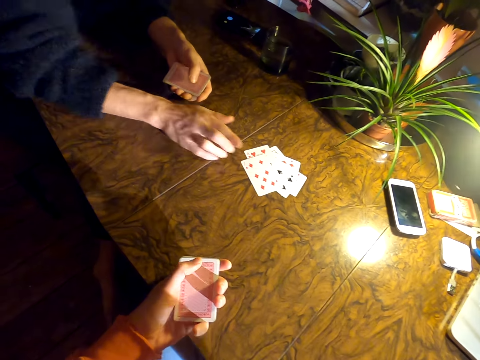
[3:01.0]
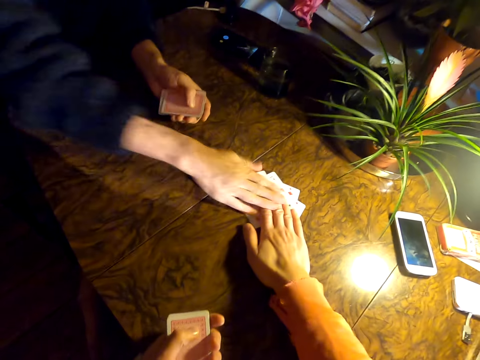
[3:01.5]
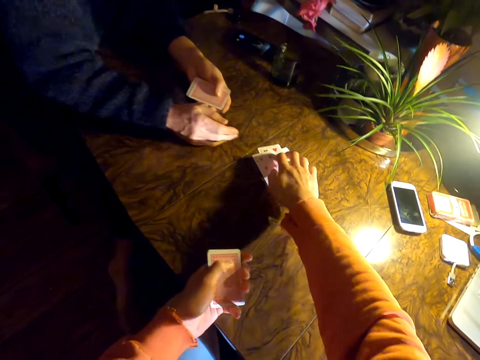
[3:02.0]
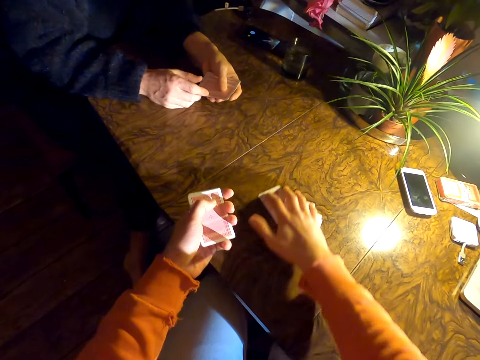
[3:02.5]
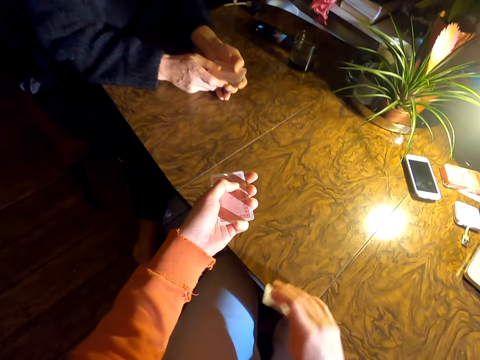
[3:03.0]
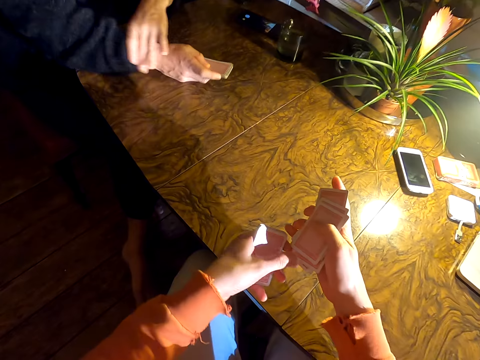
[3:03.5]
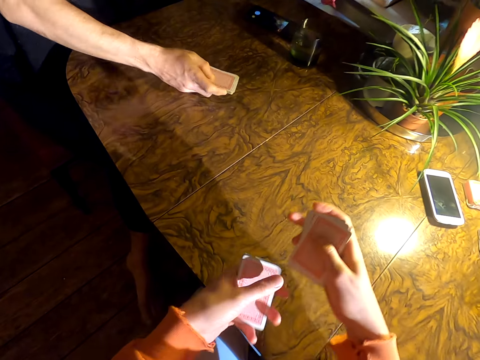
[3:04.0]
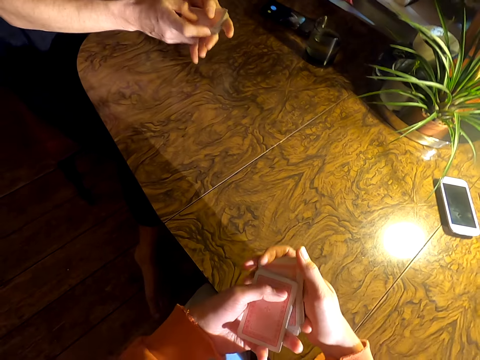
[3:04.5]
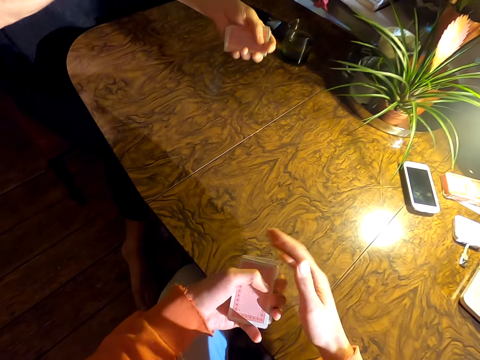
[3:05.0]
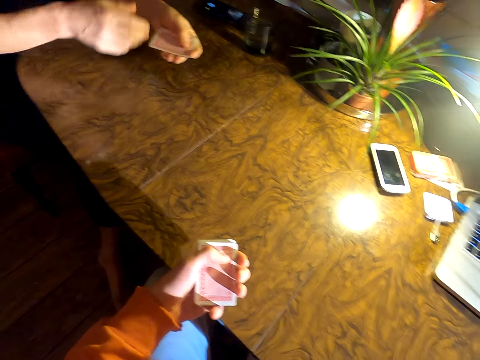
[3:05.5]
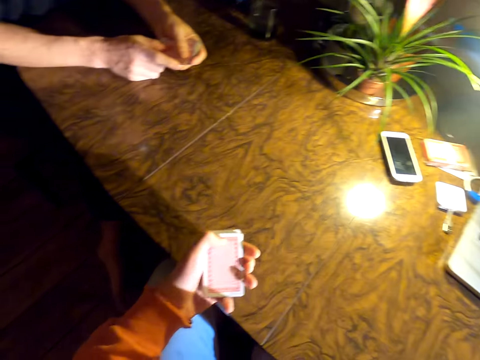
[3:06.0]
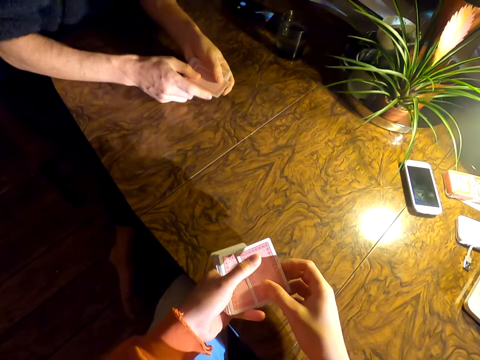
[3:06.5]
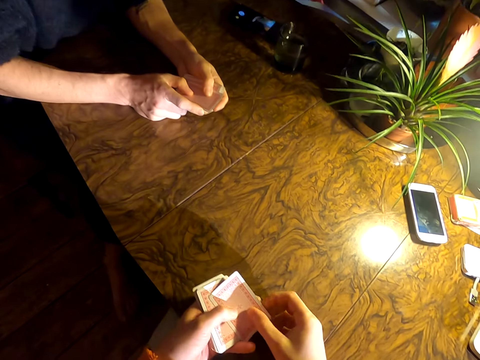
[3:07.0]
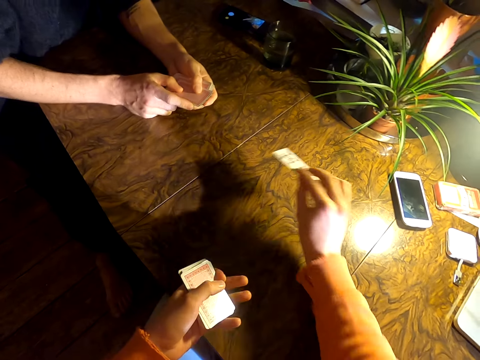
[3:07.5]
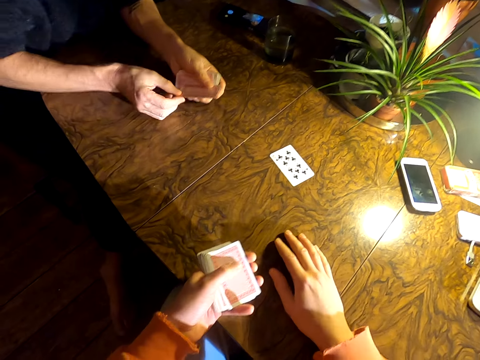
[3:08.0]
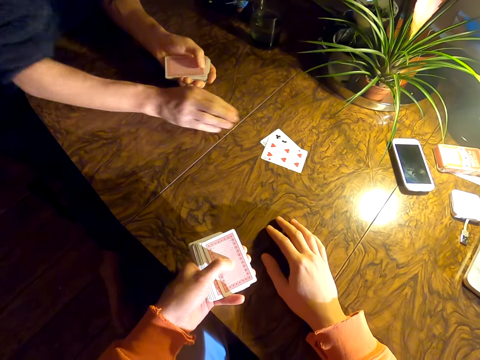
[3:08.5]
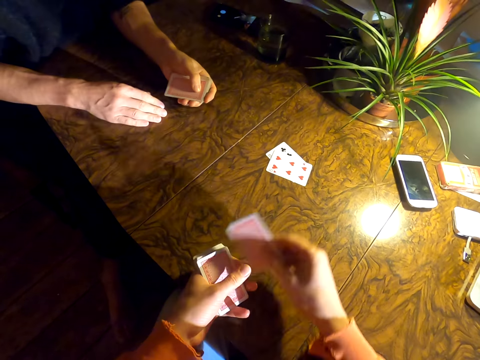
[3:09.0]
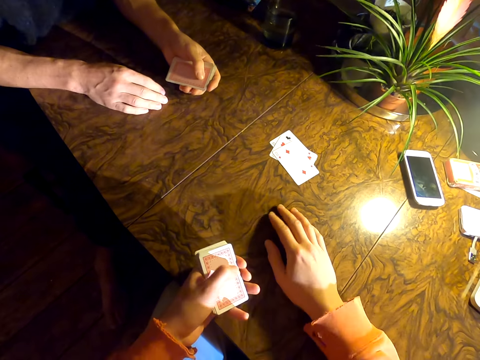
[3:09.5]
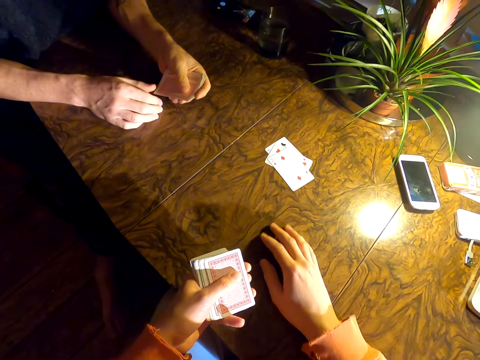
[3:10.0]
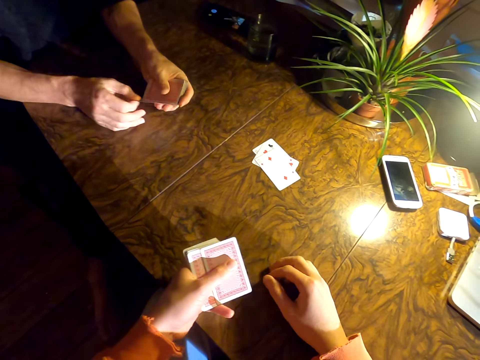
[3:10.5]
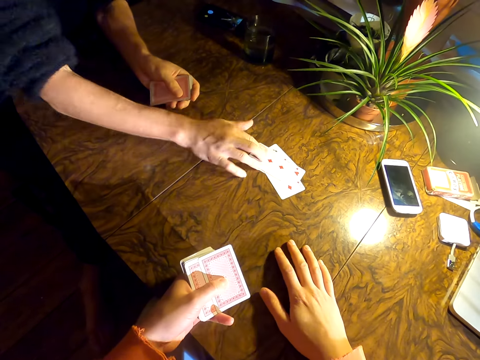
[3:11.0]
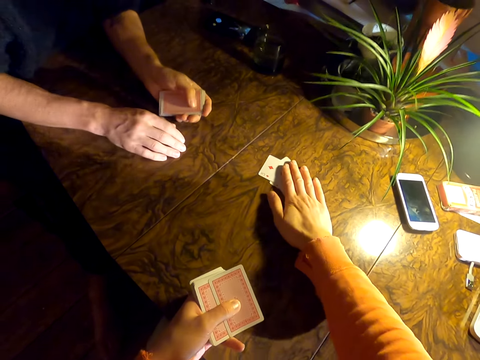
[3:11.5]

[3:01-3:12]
The camera wearer plays cards with a man. The man puts down a card. The camera wearer holds the cards with the man. He picks the cards. The man pulls a sleeve. The camera wearer aligns the cards. He holds the cards with his left hand. He touches something. He converses with the man. He plays cards with the man and puts down a card. The man puts down a card. The camera wearer puts down a card. The man puts down a card.

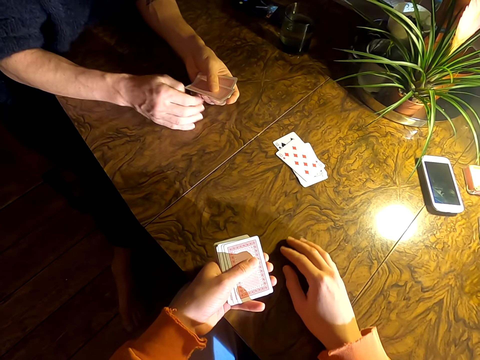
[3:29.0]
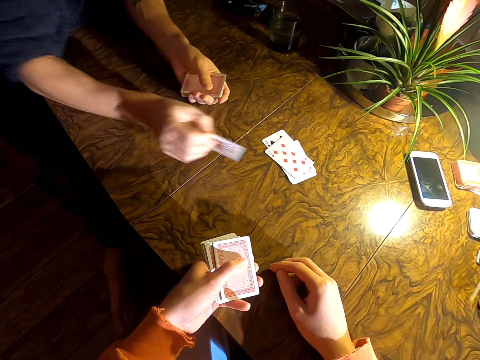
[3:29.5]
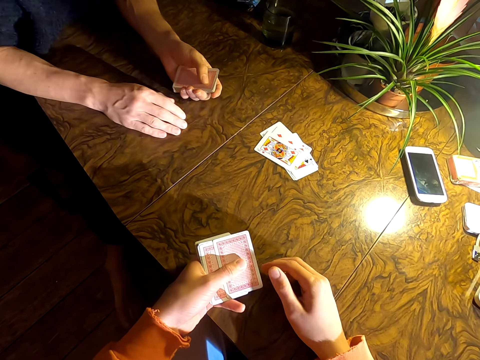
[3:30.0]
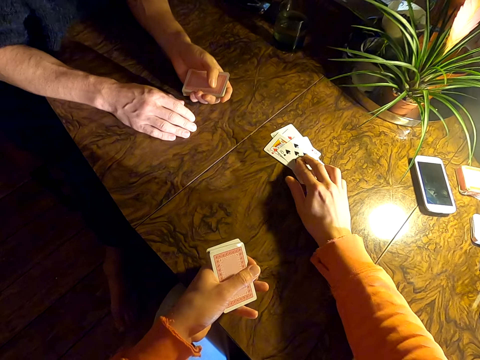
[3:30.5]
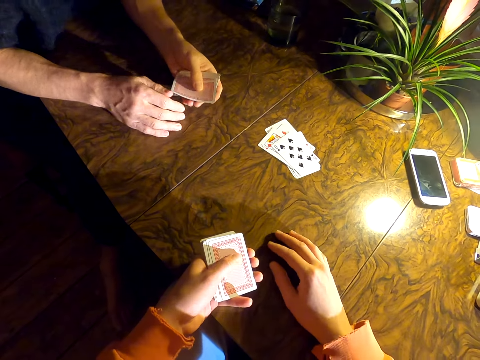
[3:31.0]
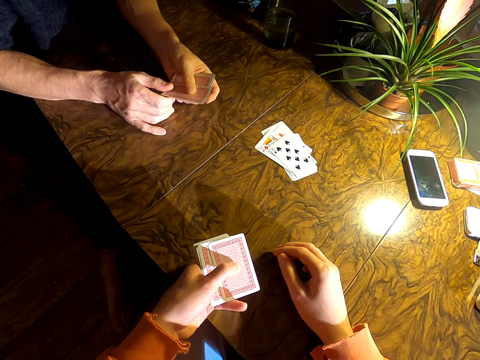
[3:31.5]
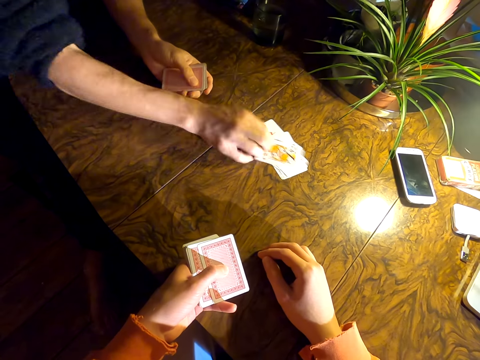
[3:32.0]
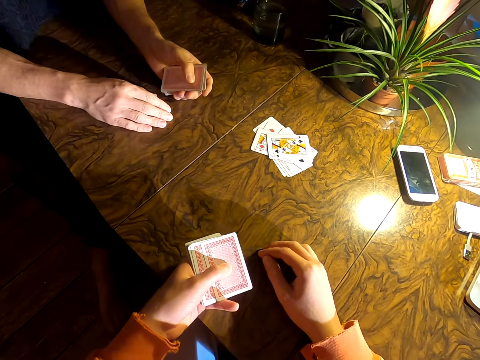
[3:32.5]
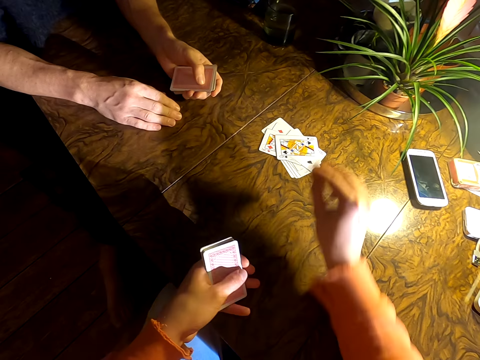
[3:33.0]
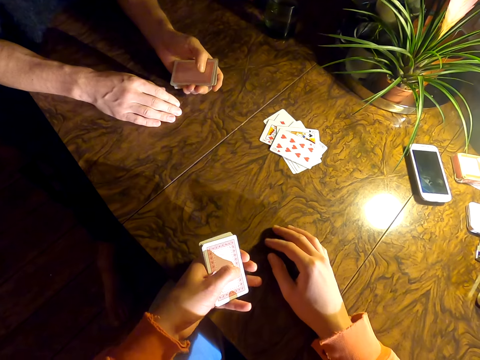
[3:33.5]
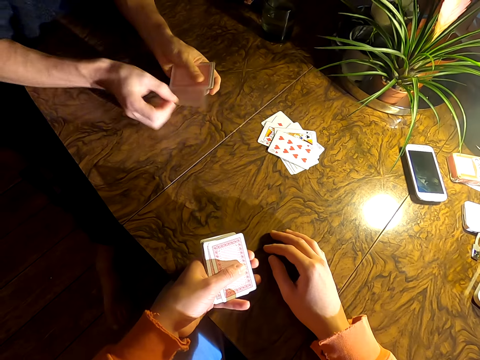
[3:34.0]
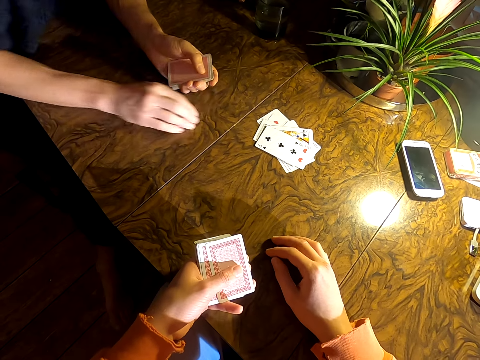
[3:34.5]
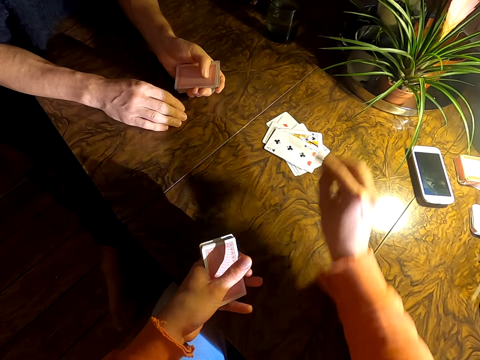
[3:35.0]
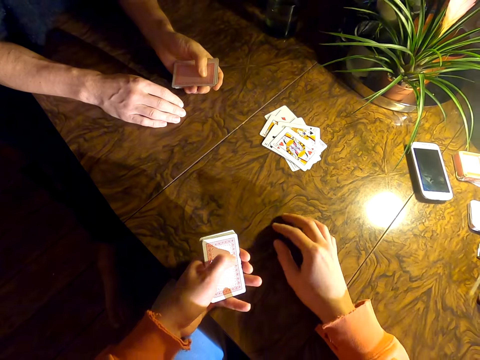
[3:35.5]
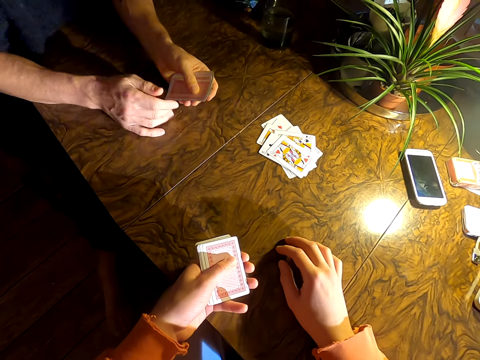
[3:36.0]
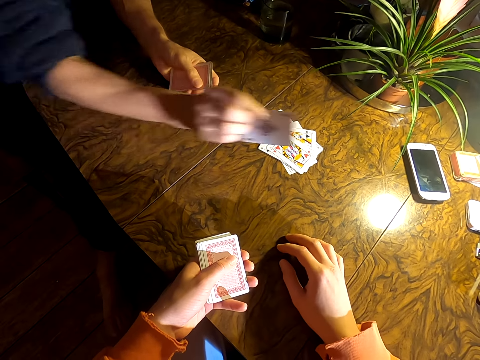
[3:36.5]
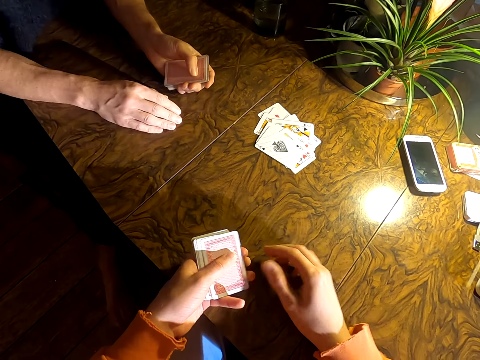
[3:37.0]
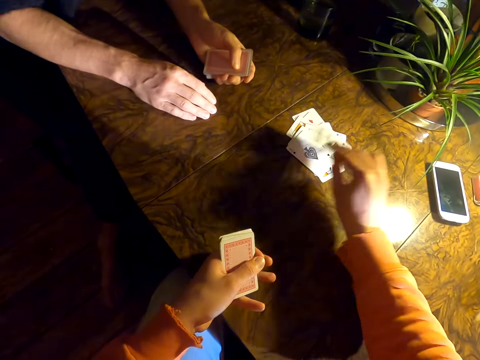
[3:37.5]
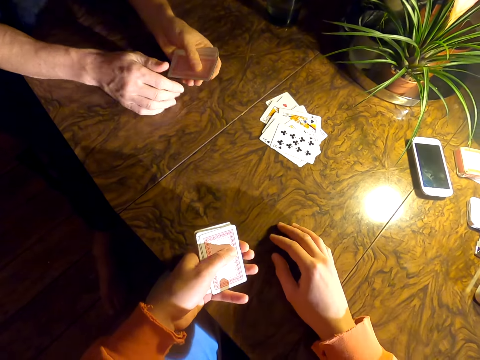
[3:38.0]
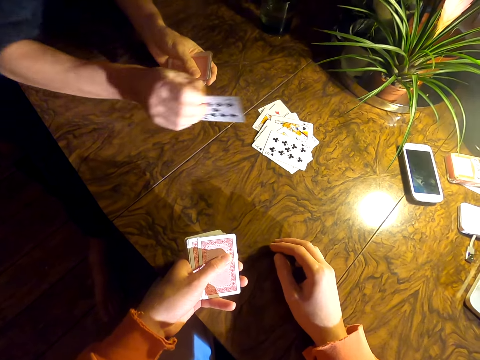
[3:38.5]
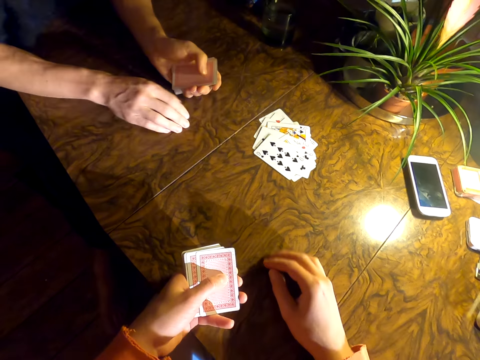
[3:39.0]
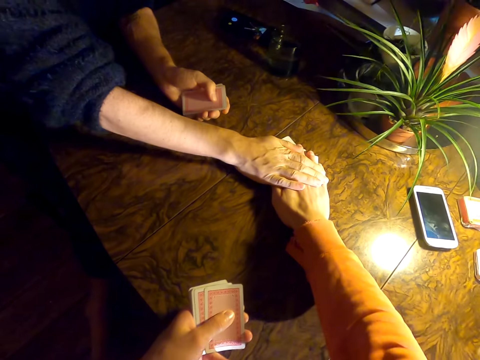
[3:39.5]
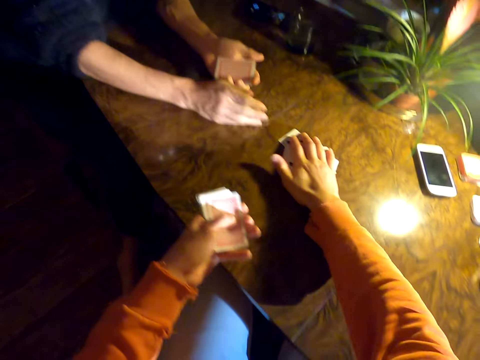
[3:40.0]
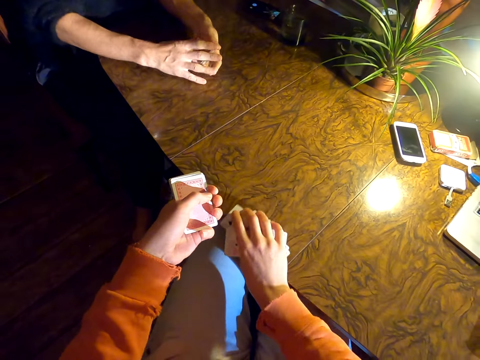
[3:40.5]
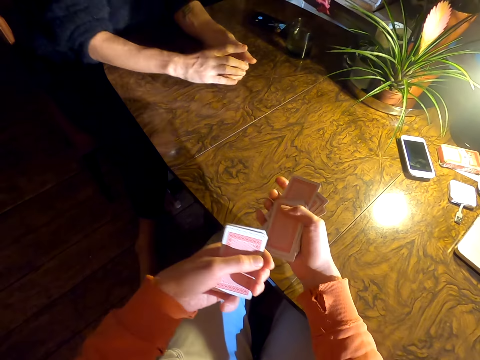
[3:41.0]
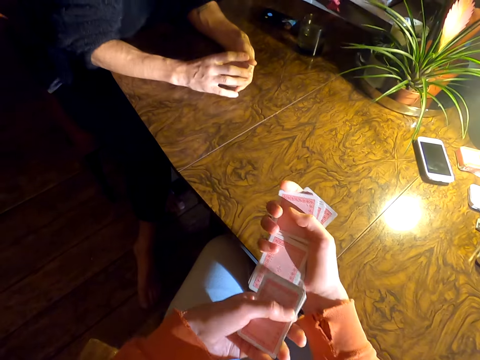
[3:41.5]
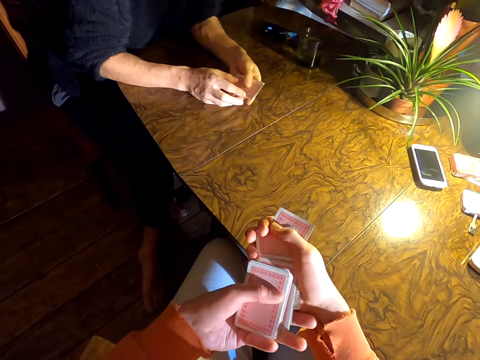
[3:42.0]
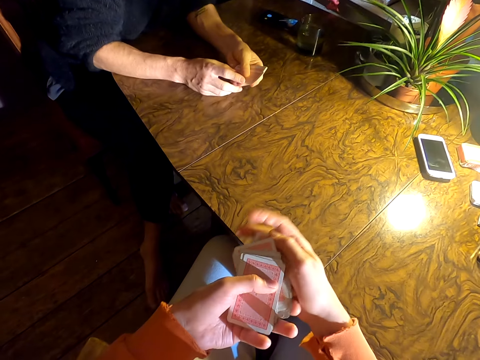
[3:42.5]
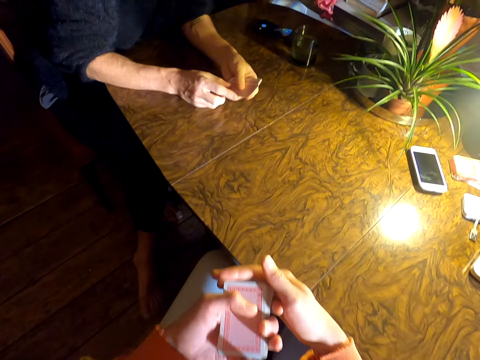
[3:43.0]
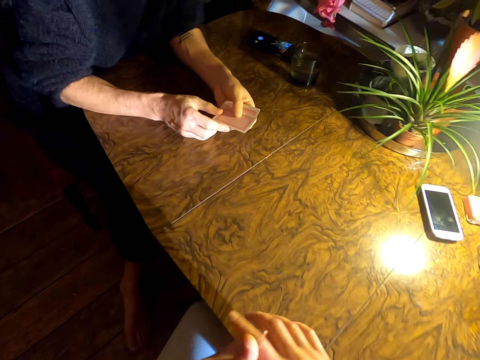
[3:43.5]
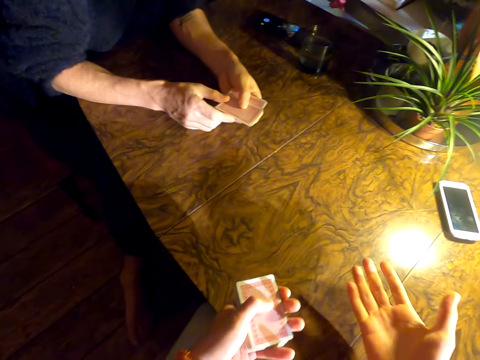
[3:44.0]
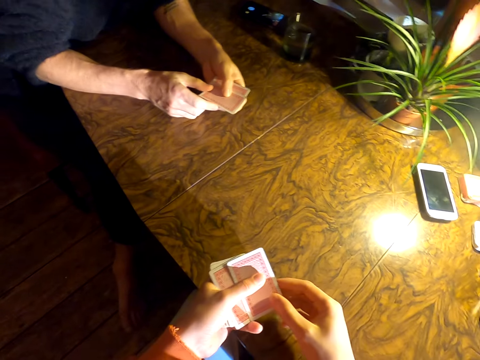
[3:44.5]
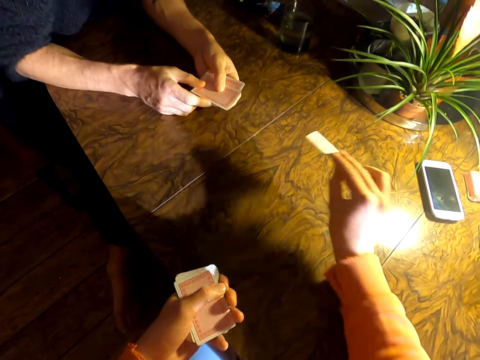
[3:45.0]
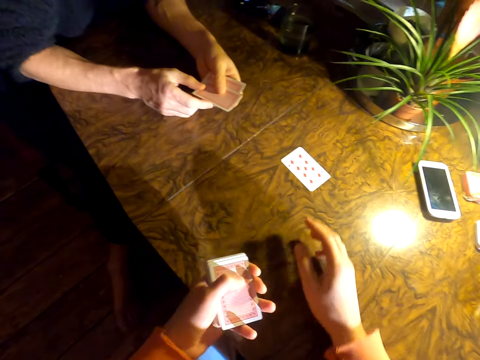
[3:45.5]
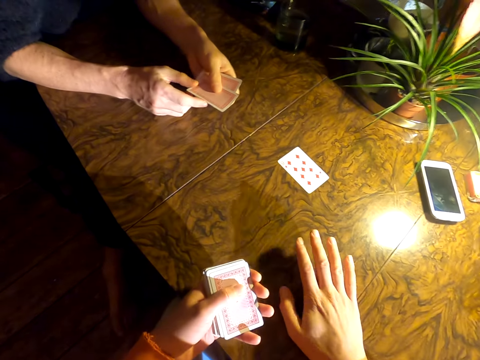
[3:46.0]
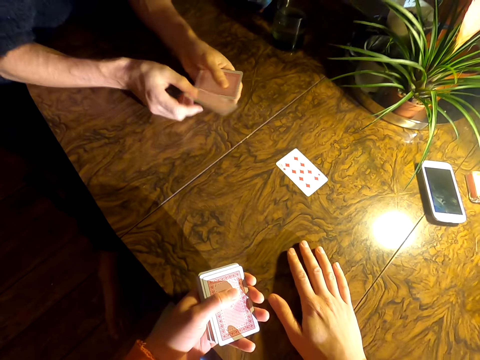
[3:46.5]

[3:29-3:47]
A man puts down a card. The camera wearer puts down a card. The man puts down a card. The camera wearer puts down a card. The man puts down a card. The camera wearer puts down a card. The man puts down a card. The camera wearer puts down a card. The man puts down a card. The camera wearer holds the cards with the man. He picks the cards and aligns the cards. The man holds the cards. The camera wearer converses with the man. He holds the cards with his left hand. He plays cards with the man and puts down a card.
